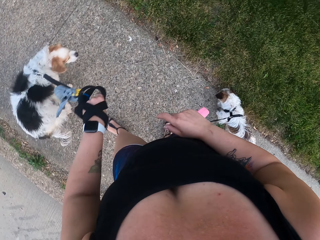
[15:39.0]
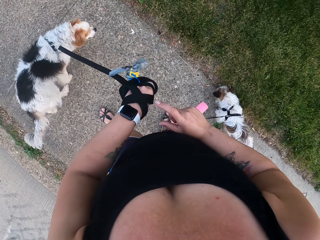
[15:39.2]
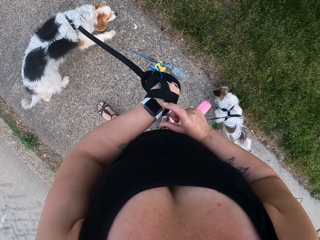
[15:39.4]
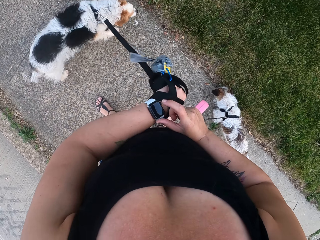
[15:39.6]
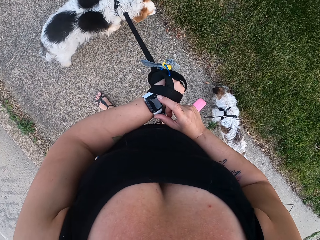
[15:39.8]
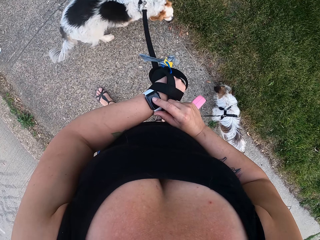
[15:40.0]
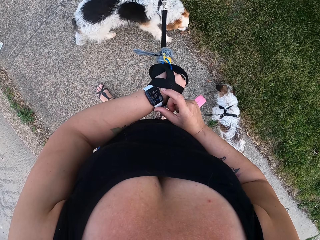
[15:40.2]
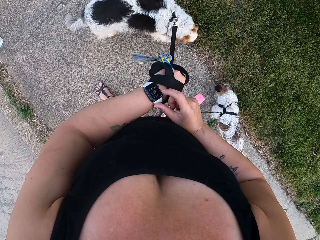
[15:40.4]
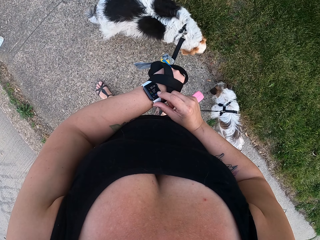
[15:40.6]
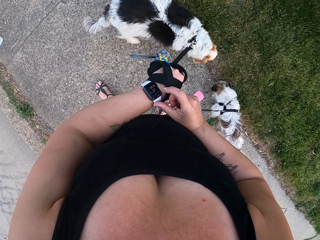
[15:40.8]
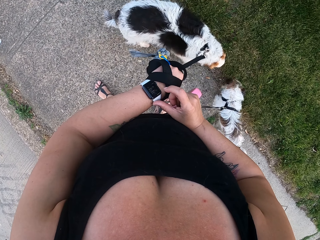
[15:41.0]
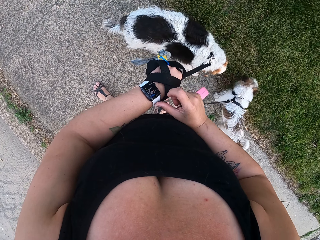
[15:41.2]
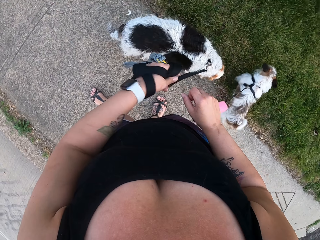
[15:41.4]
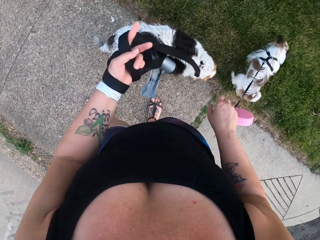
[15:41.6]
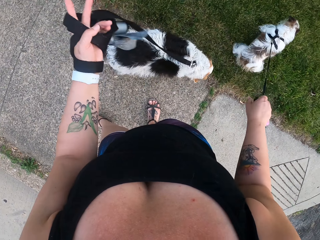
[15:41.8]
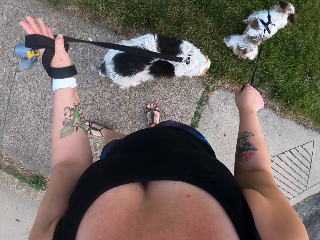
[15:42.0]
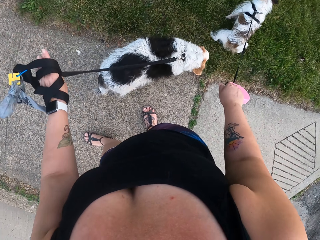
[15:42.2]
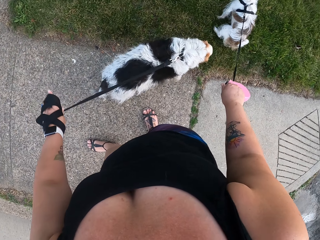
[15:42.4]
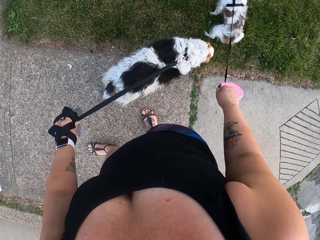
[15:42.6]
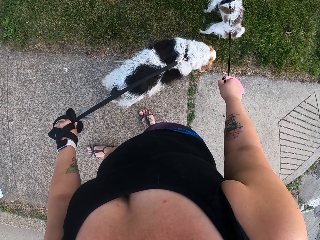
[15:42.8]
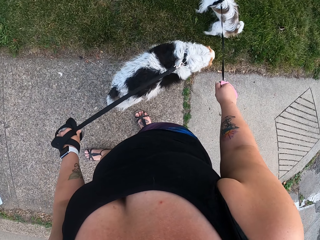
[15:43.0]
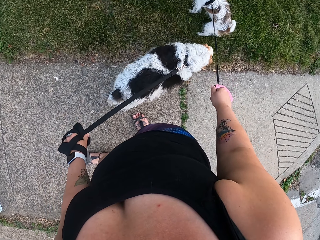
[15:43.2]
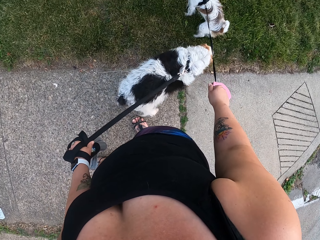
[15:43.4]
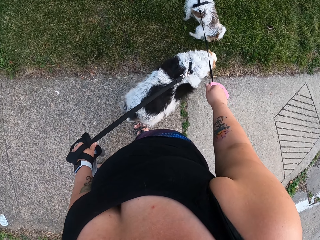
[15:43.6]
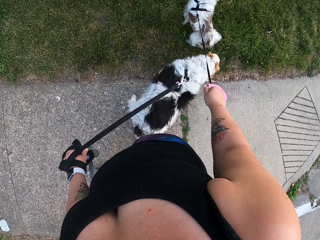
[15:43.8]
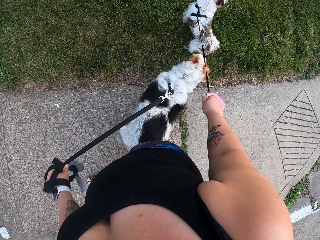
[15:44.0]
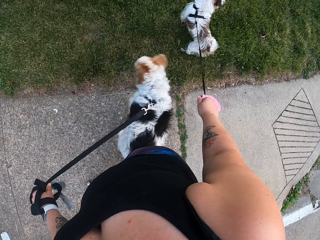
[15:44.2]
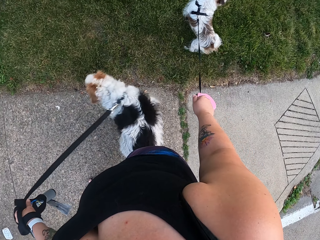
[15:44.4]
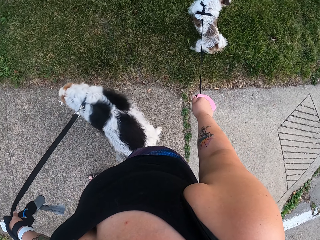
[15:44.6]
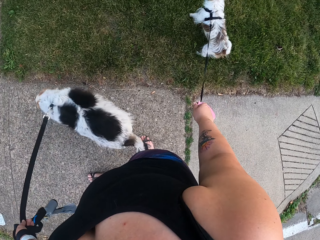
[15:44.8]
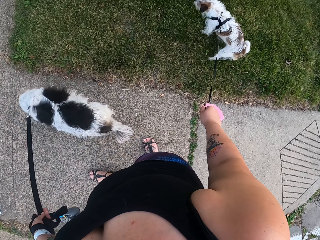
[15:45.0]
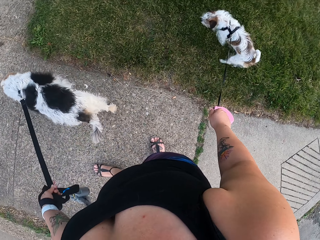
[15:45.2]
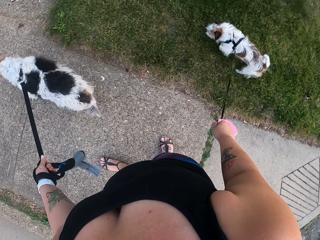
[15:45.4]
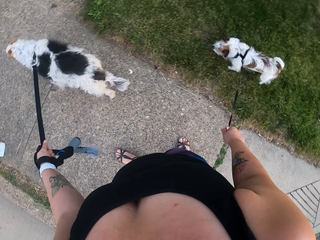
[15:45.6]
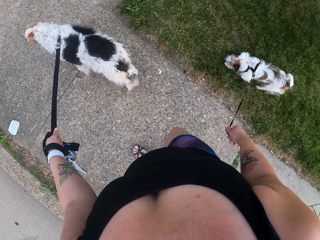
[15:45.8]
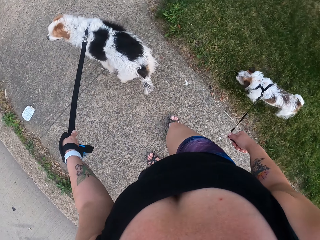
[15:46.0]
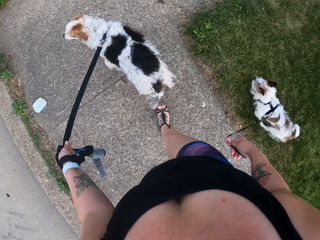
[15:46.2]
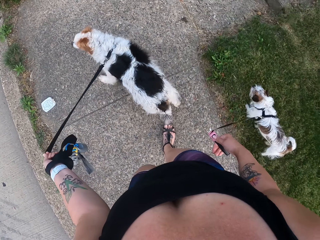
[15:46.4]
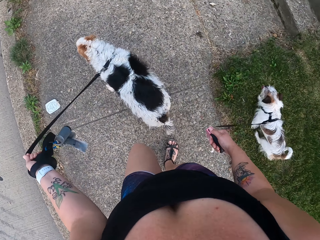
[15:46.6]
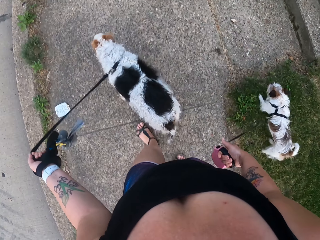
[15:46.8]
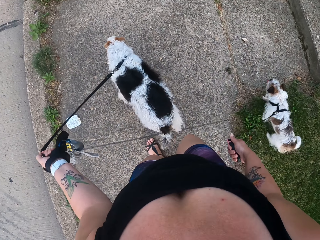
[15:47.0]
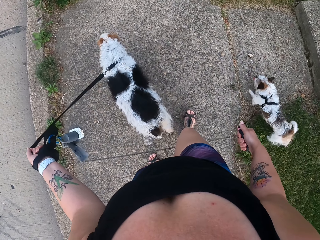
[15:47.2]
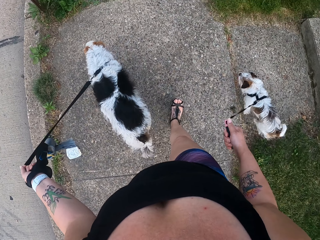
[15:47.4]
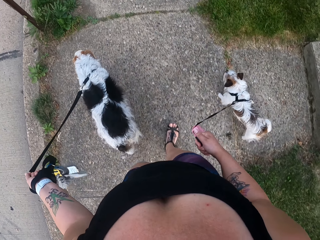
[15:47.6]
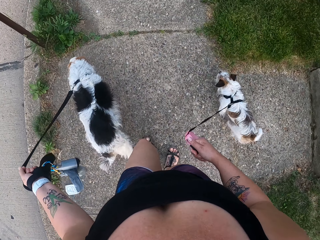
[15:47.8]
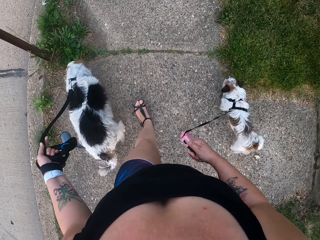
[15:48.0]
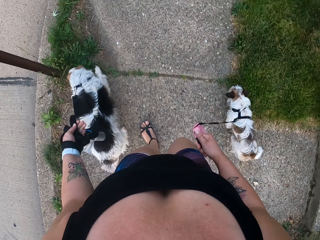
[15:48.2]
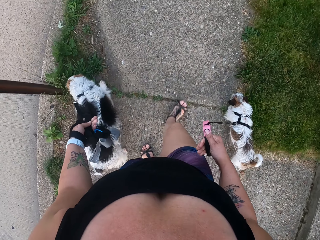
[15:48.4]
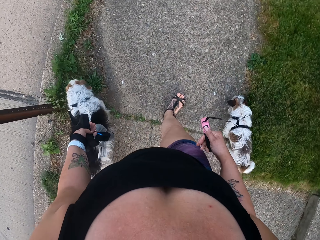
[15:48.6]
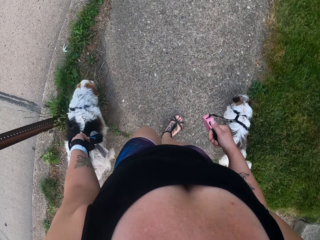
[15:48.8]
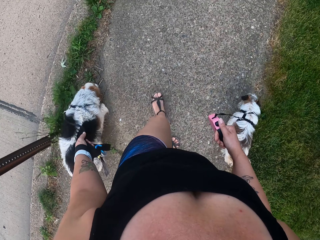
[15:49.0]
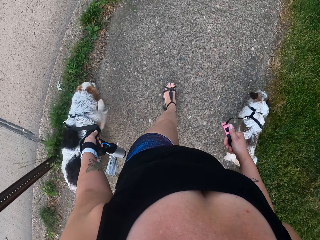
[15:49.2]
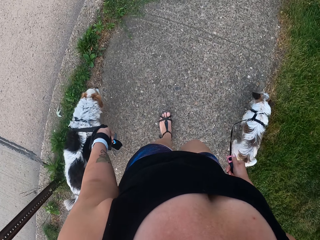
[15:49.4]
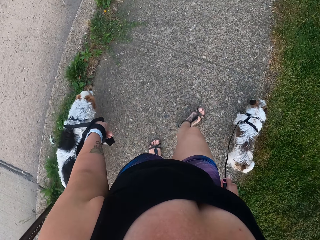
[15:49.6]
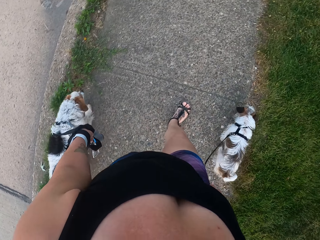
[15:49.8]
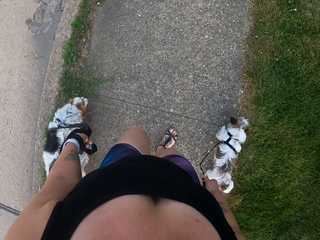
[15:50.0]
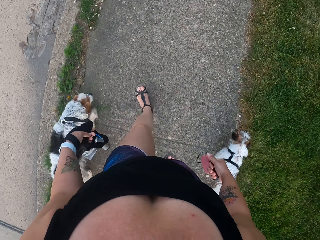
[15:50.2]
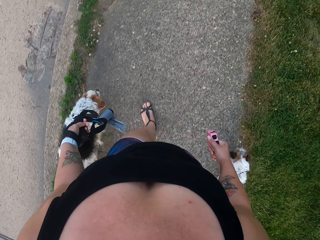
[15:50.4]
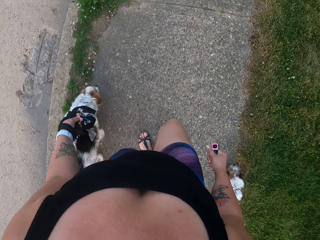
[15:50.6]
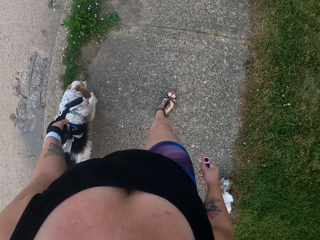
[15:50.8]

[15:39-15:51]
The camera wearer checks the time on the watch on her hand. She operates the watch on a hand. She adjusts a dog leash on a dog with a hand. She pulls the dogs from the grass along the footpath. She pulls the dogs on the footpath. She walks around a sidewalk.

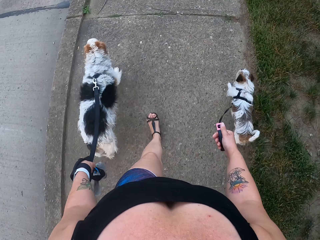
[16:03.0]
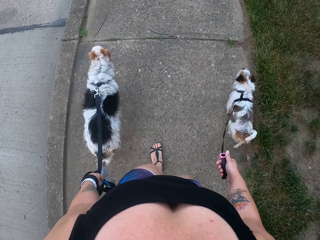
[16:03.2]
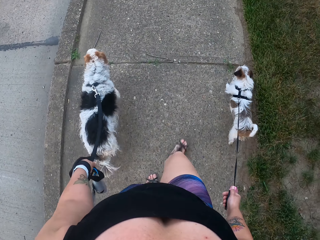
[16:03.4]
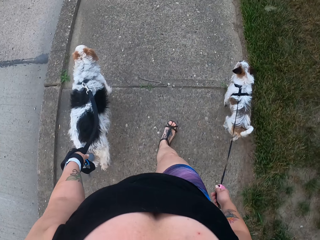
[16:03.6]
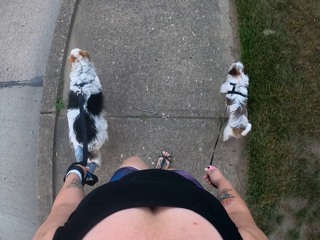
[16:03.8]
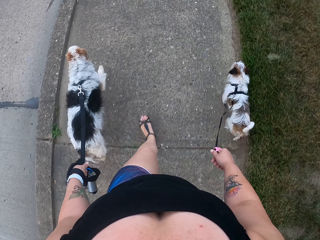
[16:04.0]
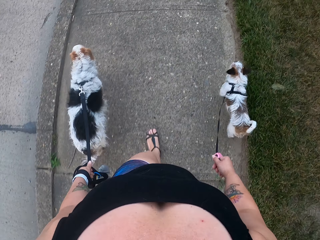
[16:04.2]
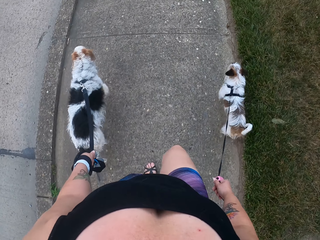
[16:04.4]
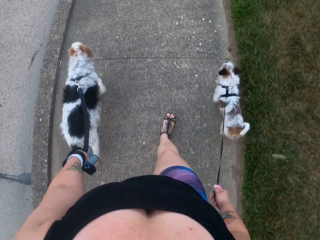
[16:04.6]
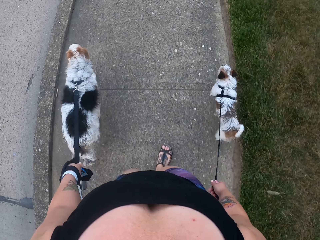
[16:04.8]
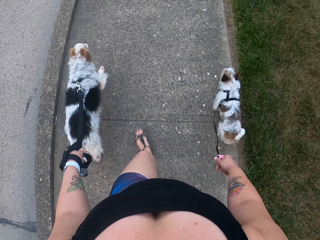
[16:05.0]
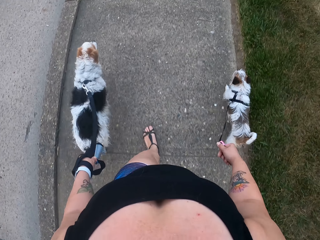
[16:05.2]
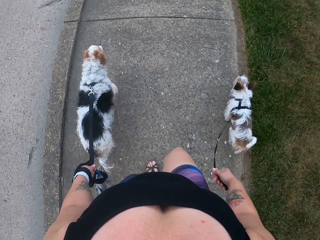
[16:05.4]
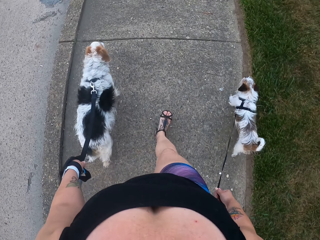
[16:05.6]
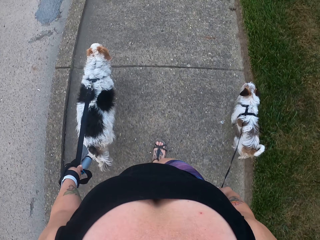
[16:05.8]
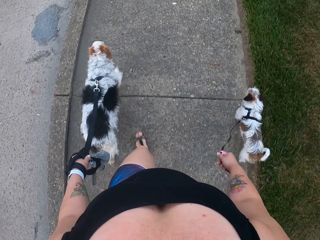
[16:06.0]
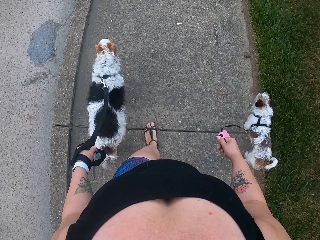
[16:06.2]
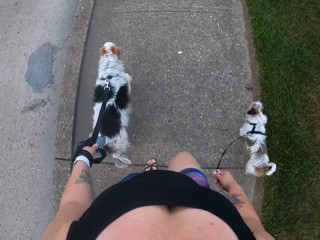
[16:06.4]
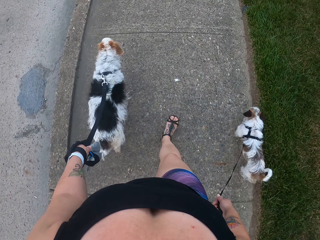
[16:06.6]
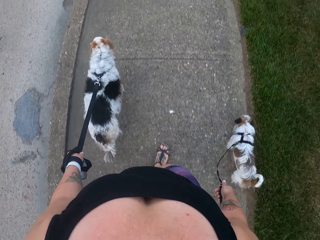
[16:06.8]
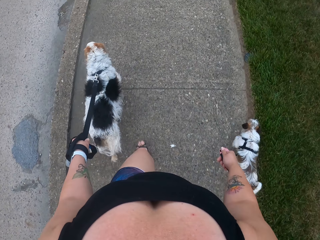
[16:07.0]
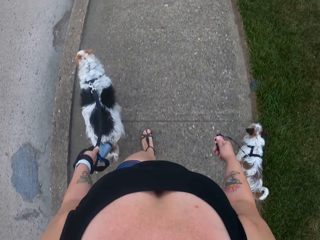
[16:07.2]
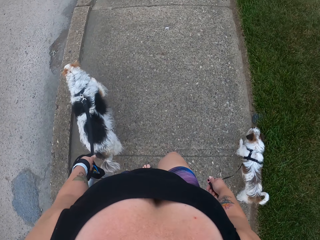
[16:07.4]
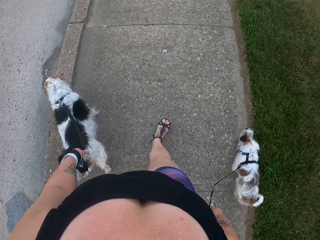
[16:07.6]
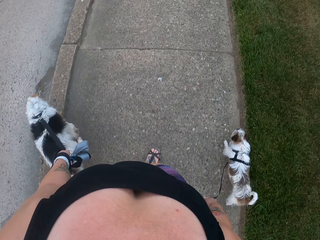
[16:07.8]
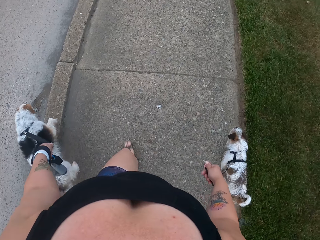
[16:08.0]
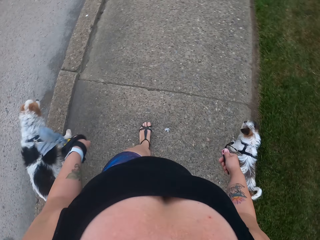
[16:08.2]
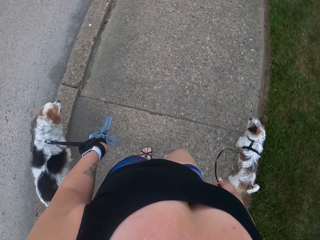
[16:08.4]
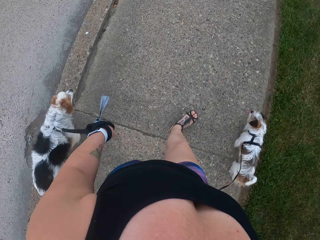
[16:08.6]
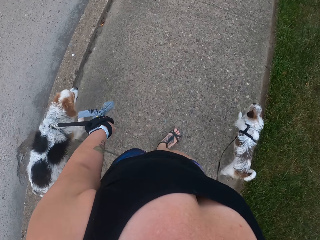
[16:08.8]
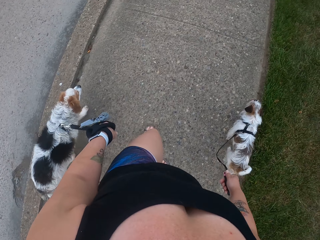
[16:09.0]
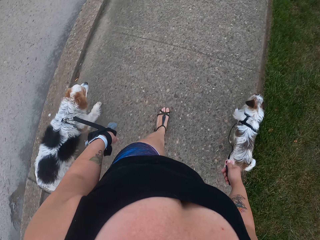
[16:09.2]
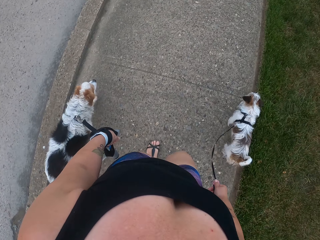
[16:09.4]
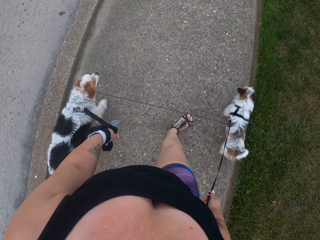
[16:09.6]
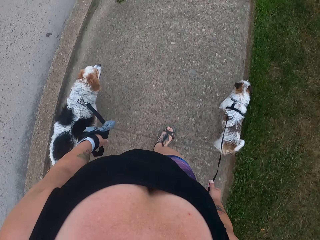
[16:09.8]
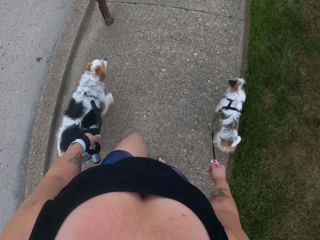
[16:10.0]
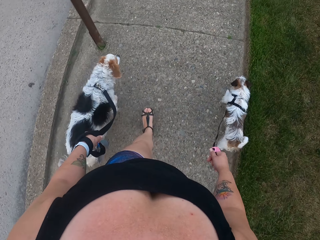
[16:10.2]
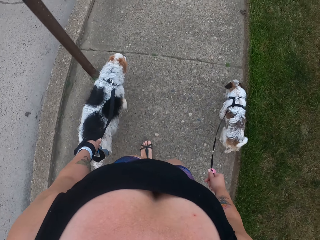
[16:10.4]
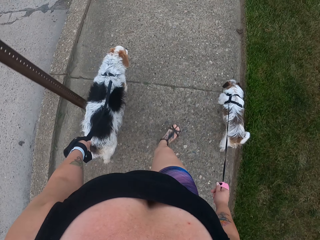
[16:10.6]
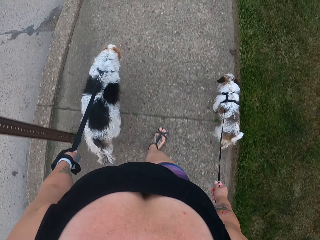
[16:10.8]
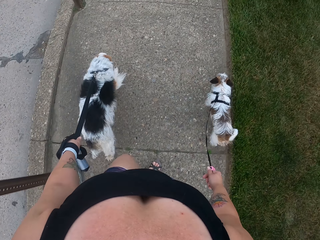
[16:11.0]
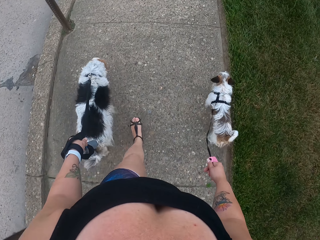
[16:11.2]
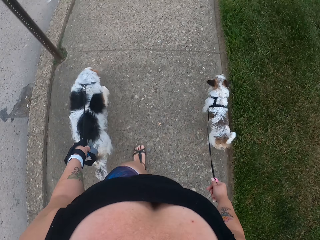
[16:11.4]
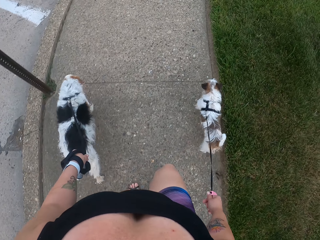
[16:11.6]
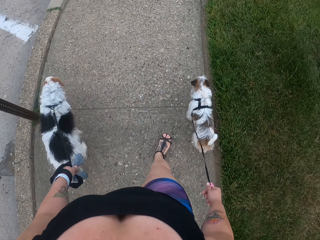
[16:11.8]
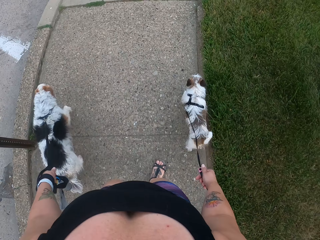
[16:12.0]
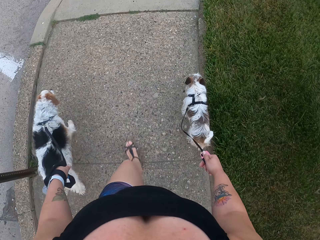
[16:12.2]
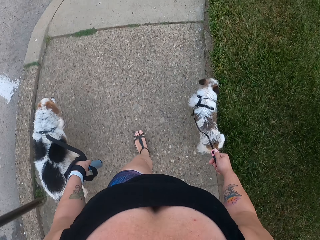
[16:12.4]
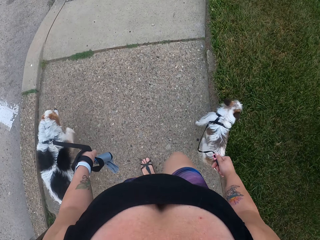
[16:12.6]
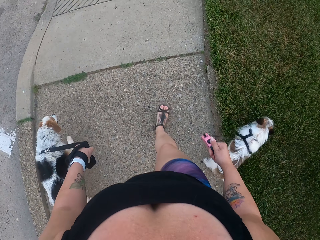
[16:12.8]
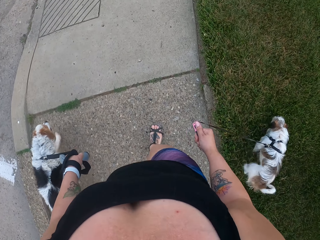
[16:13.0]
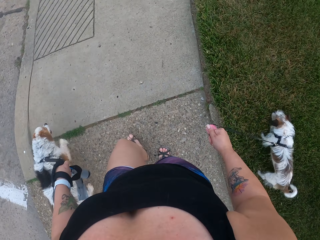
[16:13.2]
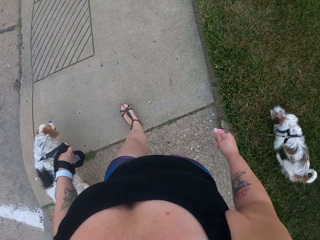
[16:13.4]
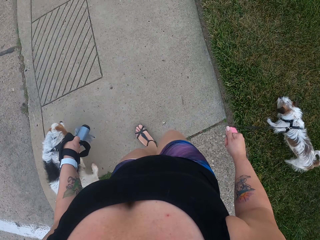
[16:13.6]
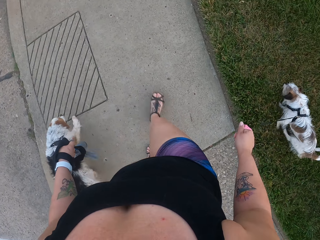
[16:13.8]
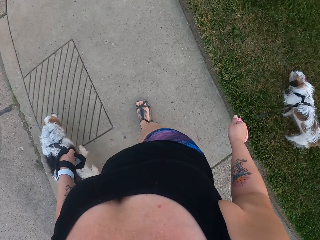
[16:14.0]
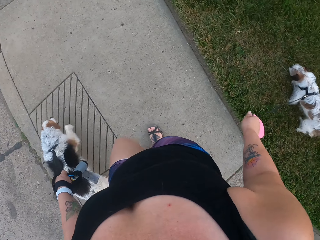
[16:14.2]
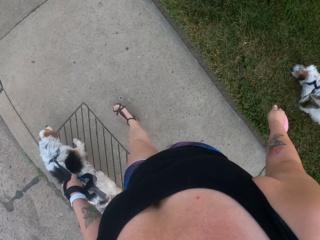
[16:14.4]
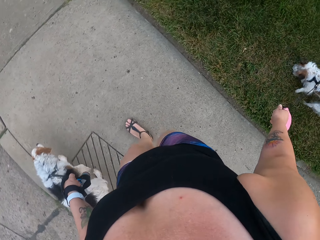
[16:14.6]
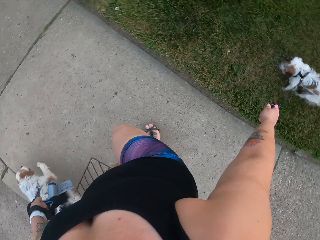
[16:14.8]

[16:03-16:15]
The camera wearer adjusts a dog leash on a dog with a hand. They walk around a sidewalk. They adjust the dog leash on the dog with a hand. They walk around the sidewalk.
